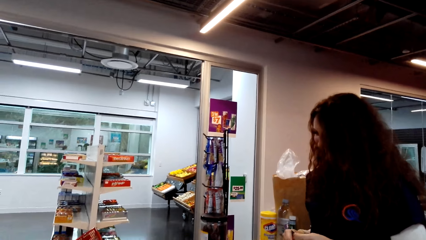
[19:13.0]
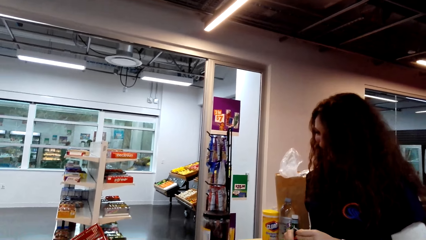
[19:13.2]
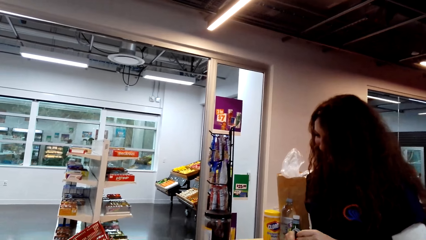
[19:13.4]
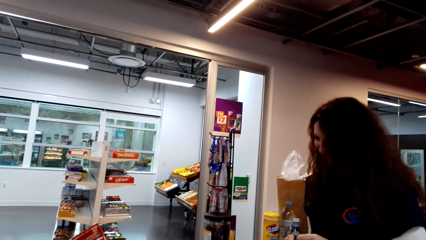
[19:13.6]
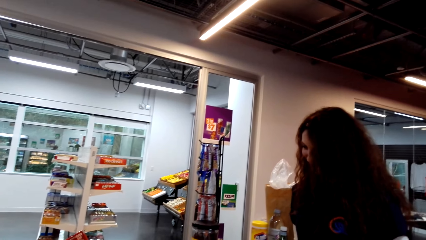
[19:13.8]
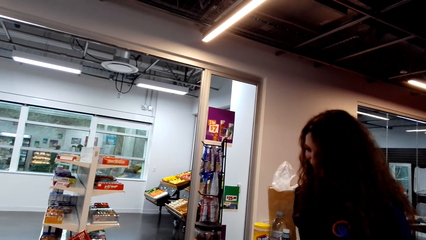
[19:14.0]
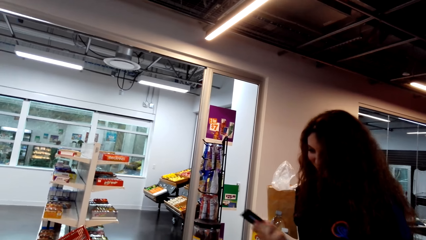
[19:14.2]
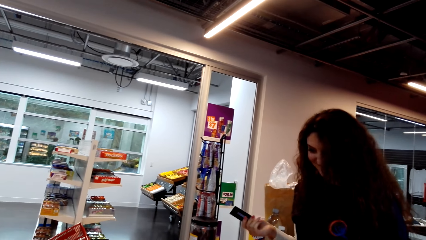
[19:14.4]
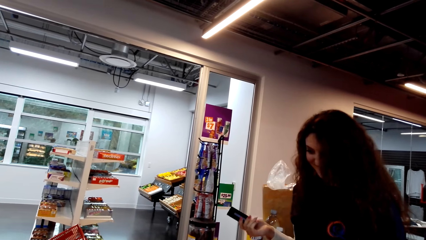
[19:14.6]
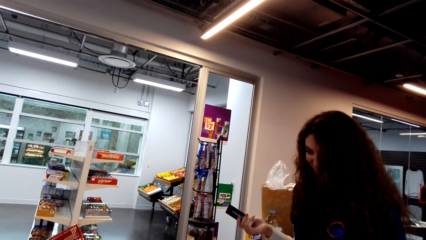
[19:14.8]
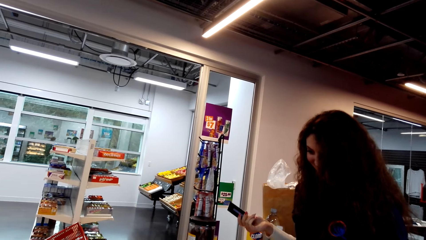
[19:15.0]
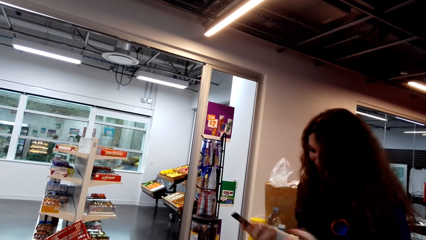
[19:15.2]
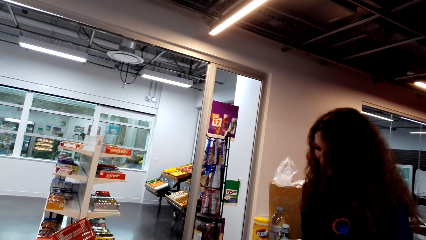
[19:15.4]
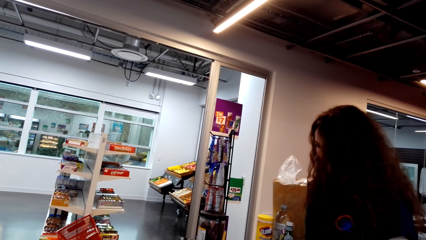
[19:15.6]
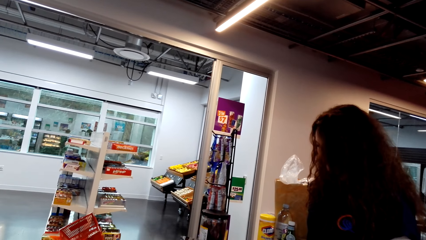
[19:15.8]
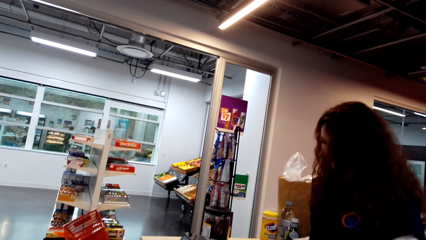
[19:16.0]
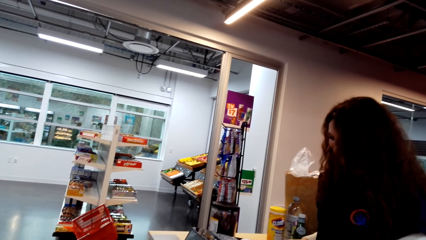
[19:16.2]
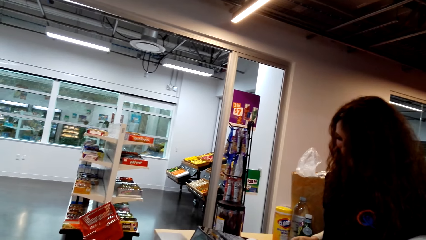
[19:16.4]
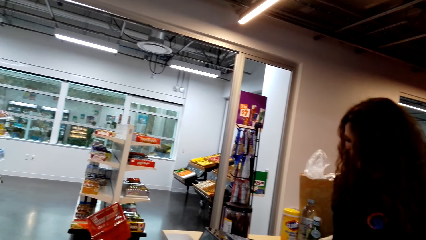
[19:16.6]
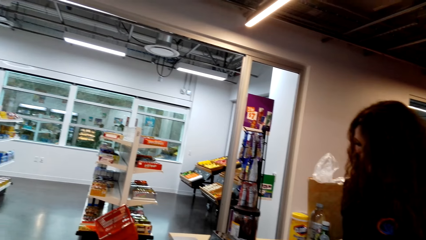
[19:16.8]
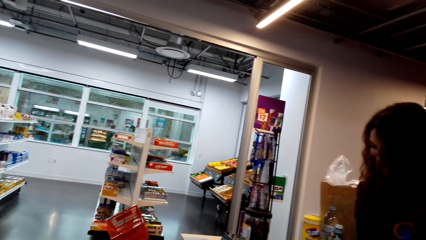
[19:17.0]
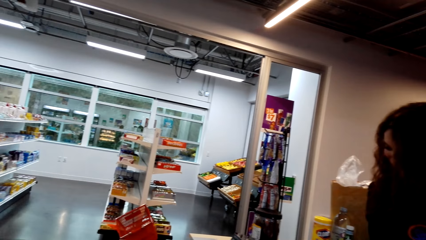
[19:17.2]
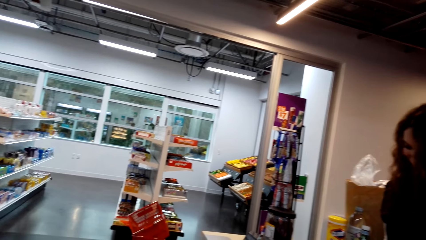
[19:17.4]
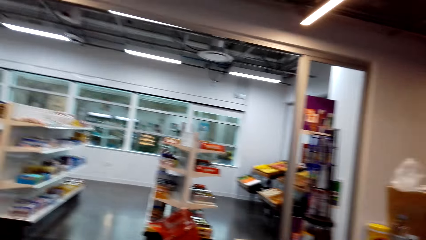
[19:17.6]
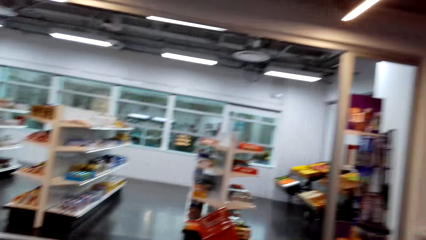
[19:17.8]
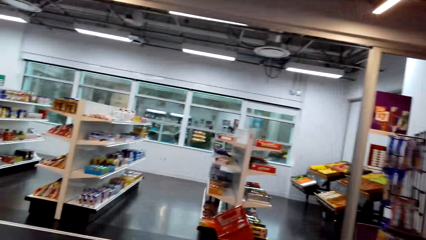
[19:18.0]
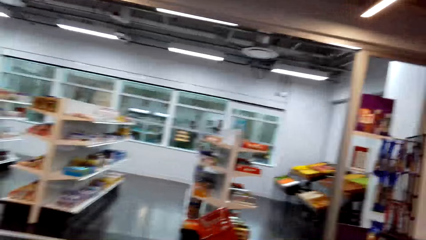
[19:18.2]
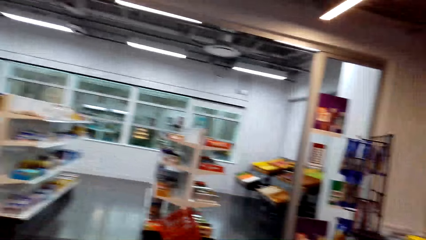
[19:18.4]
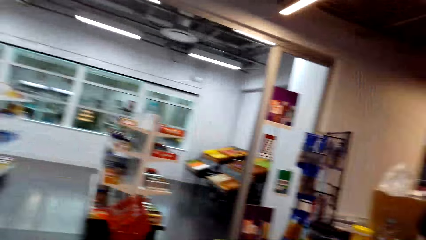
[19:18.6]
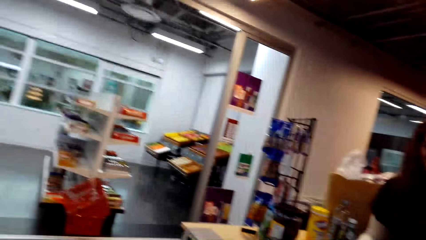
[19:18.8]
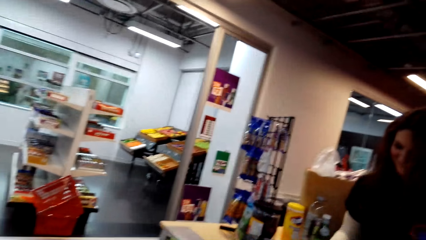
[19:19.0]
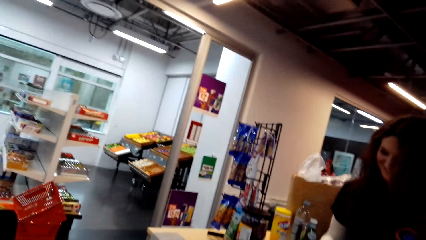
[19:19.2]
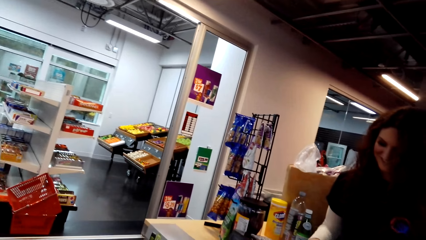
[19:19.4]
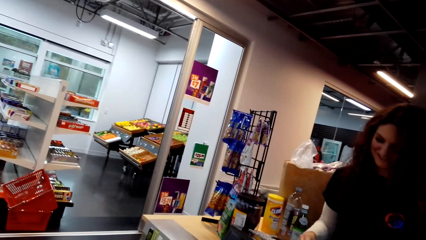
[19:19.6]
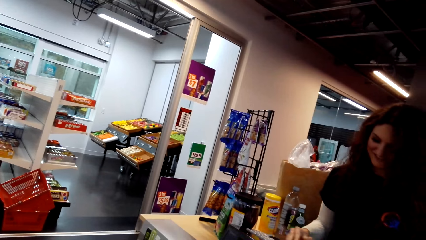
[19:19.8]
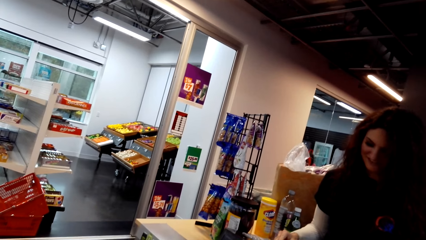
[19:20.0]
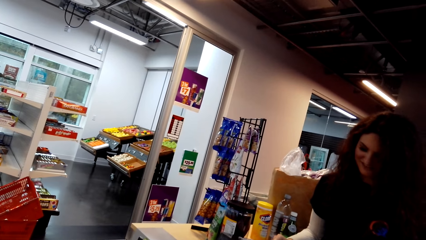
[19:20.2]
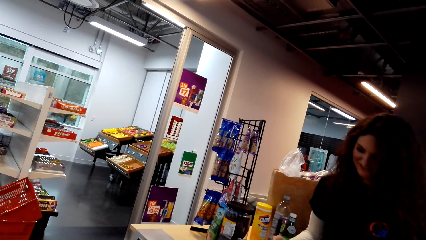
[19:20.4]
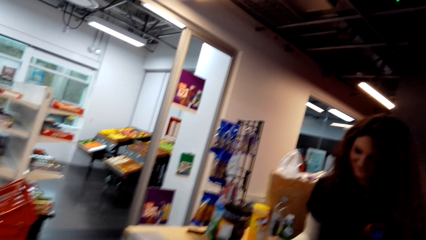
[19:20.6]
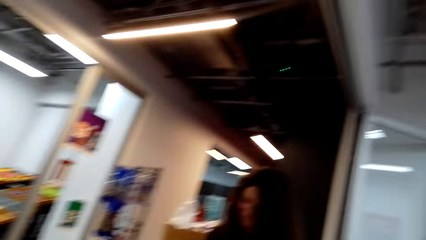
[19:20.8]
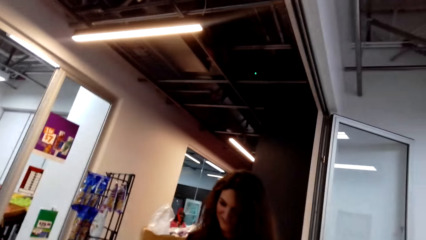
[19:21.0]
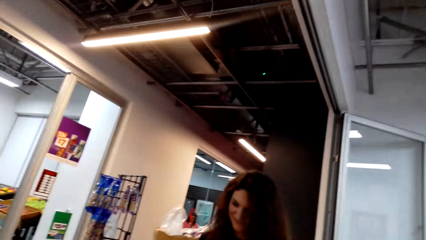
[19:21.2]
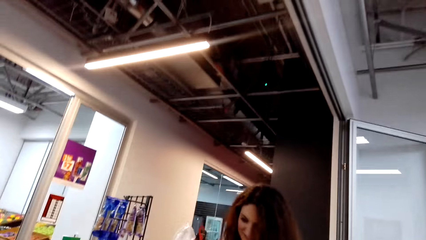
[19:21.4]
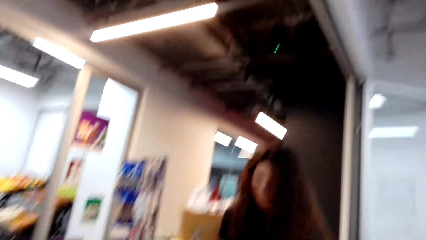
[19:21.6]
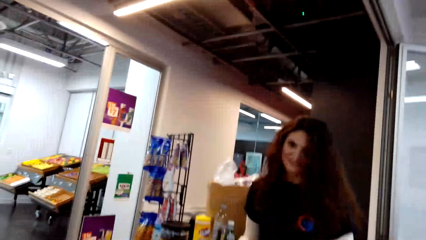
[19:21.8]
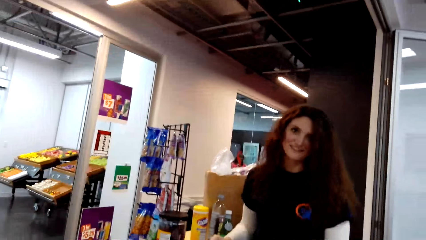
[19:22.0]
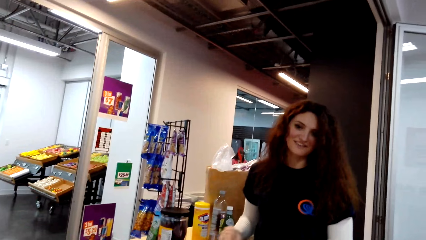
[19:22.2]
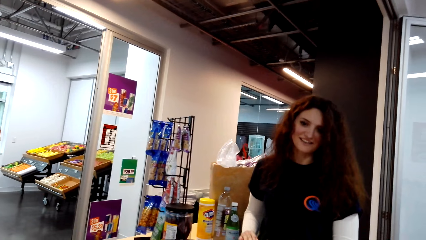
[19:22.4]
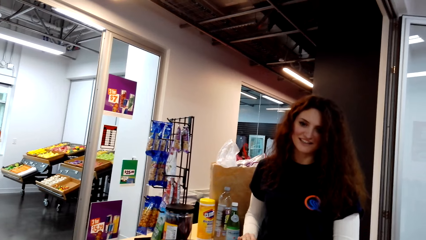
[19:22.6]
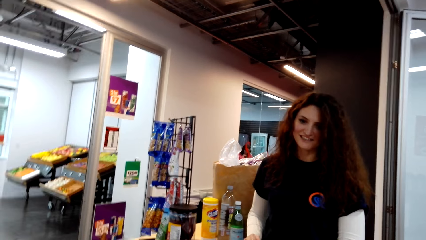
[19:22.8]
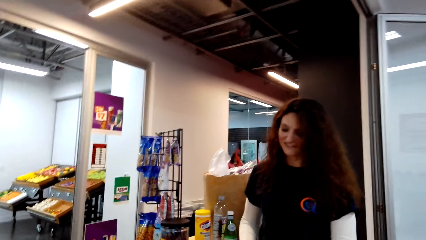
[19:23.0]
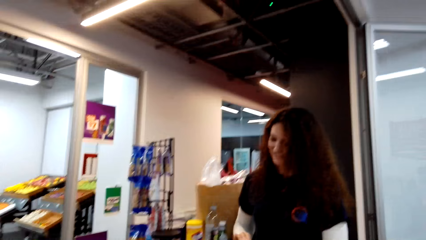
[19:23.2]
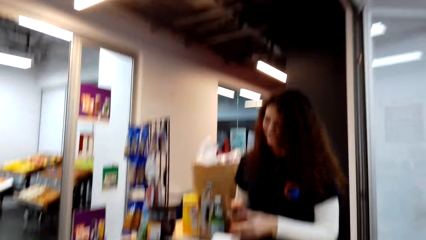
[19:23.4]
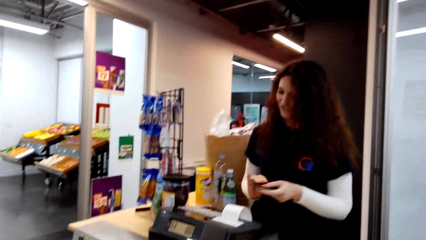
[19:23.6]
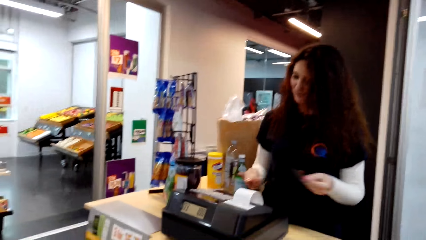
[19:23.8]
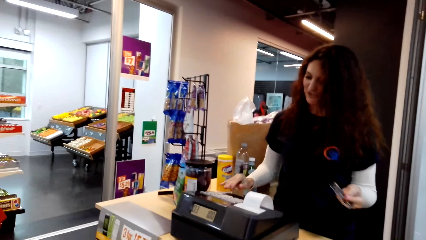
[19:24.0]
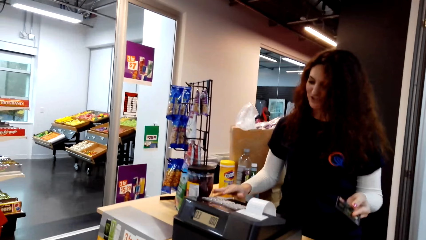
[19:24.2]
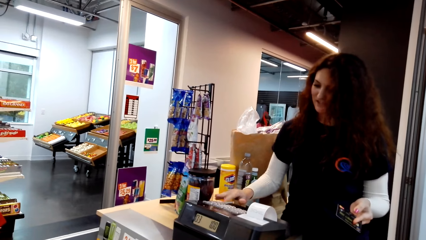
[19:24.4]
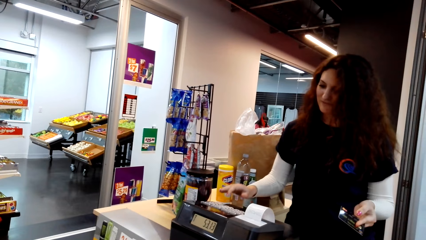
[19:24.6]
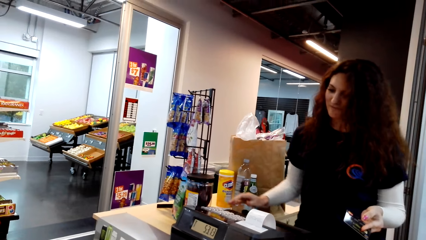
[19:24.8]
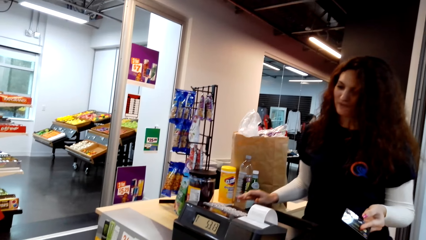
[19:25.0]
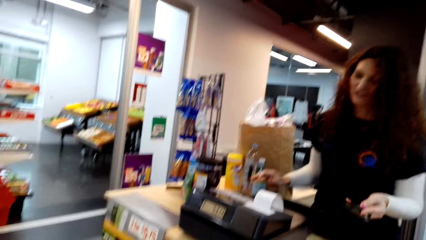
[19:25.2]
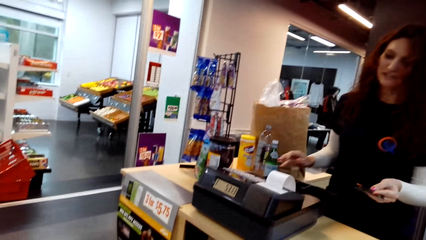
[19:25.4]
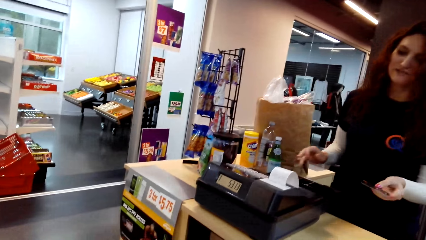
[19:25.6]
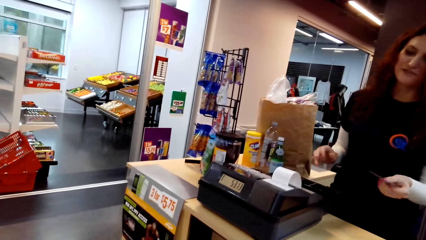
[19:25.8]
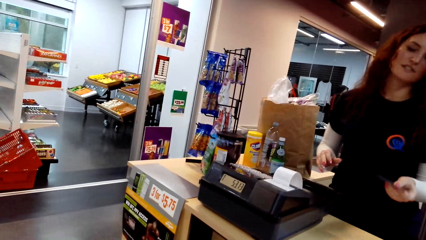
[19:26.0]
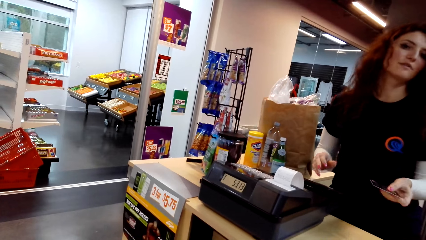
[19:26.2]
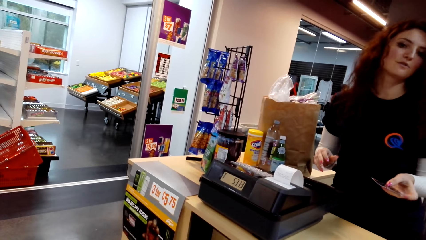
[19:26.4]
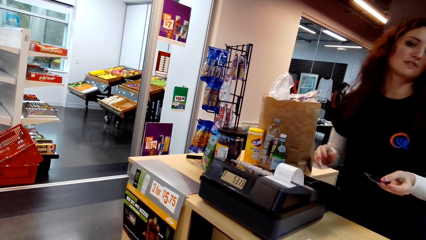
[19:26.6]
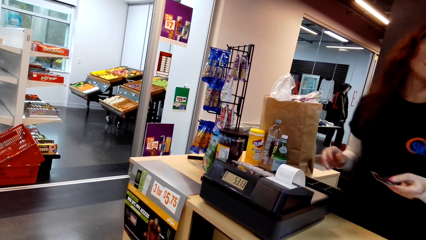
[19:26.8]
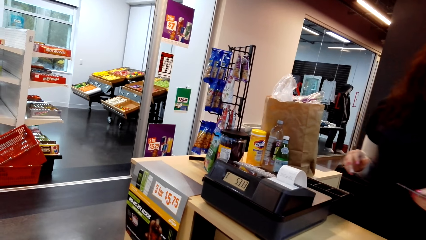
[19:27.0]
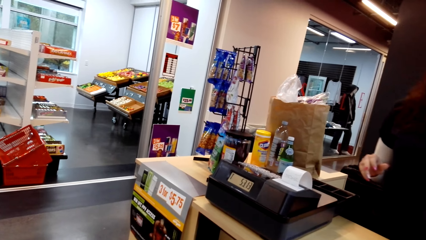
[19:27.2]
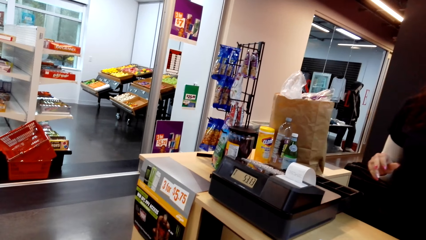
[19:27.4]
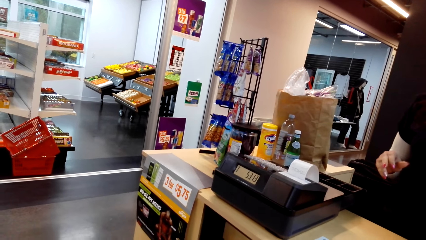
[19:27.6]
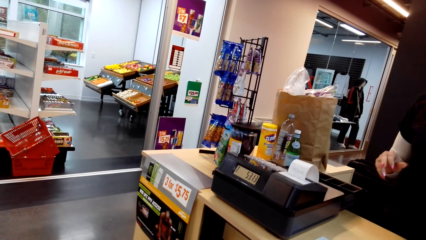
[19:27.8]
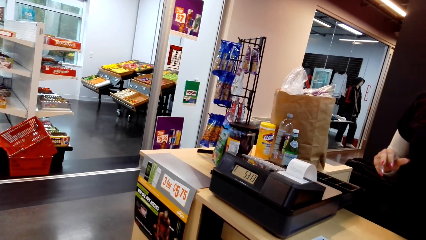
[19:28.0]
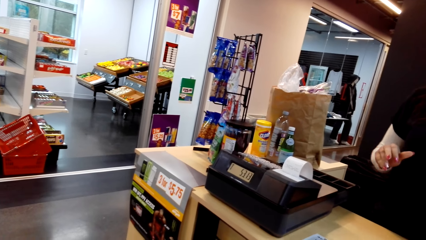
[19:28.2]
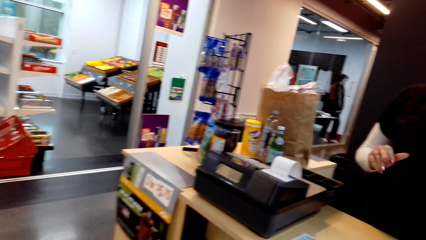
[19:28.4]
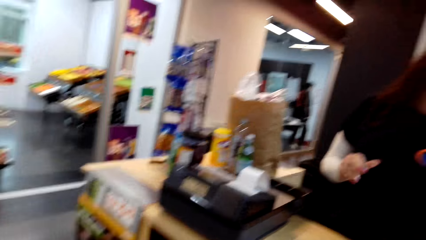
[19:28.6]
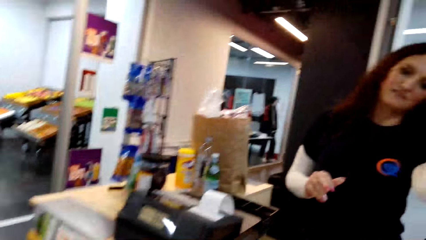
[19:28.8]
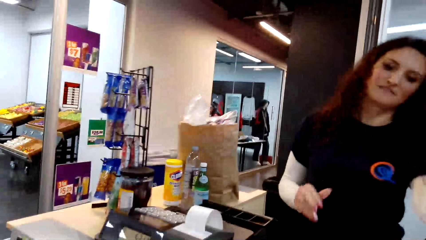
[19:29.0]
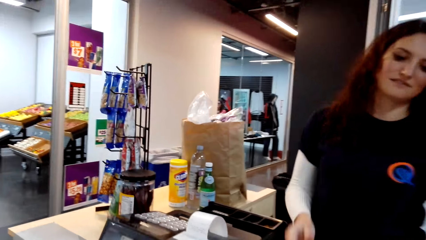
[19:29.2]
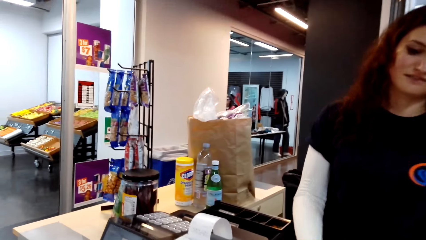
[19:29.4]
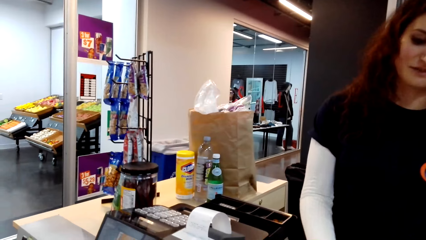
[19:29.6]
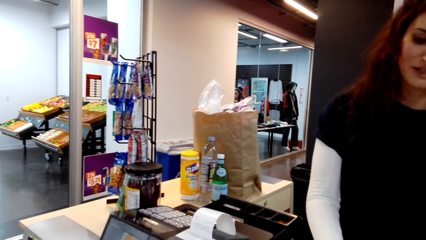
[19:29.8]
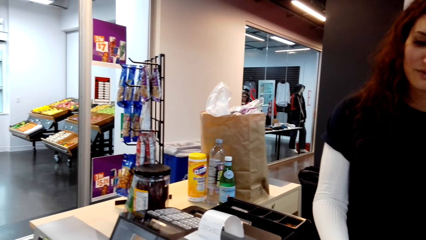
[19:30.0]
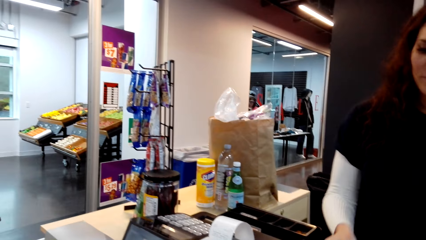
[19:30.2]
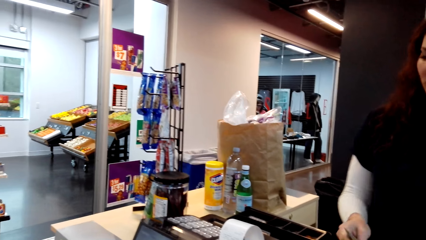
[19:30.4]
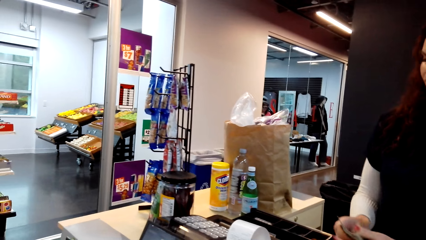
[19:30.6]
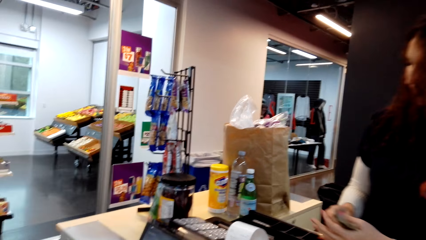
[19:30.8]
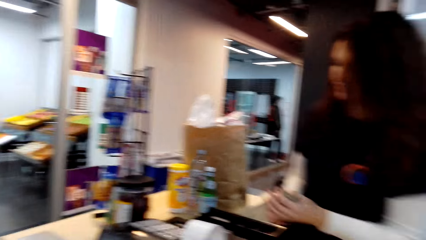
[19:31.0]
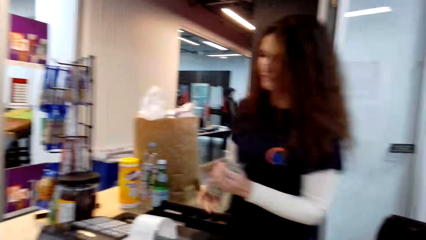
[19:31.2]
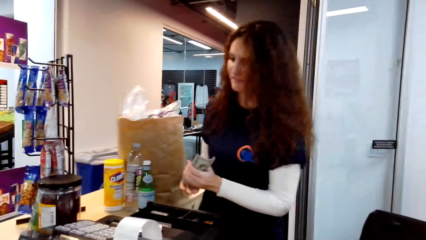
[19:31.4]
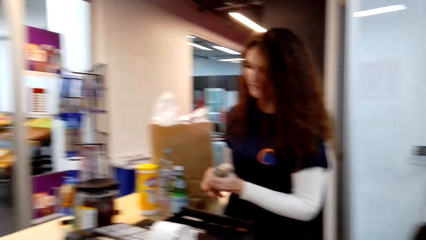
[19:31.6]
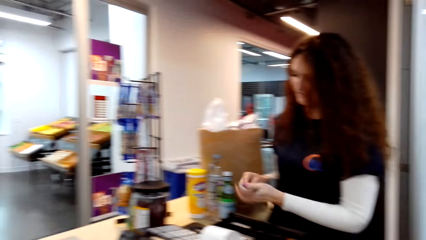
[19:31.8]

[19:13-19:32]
A lady holds the card in her hand. The lady dialogues with the camera wearer. The lady operates the machine, holds the card in her hand, and hands the credit card to the camera wearer. The camera wearer hands cash to the lady. The lady picks money from the camera wearer.
